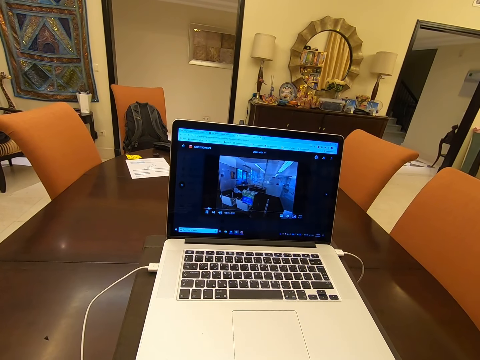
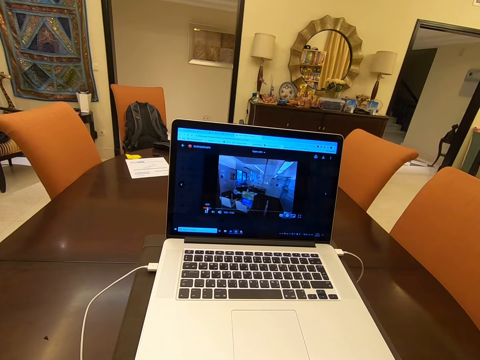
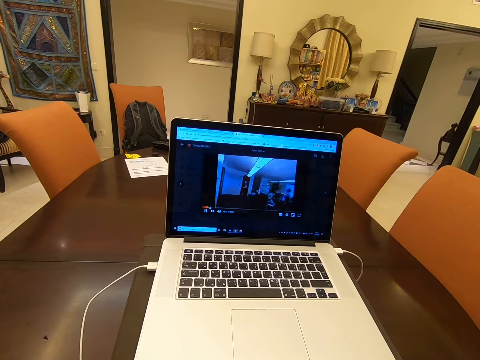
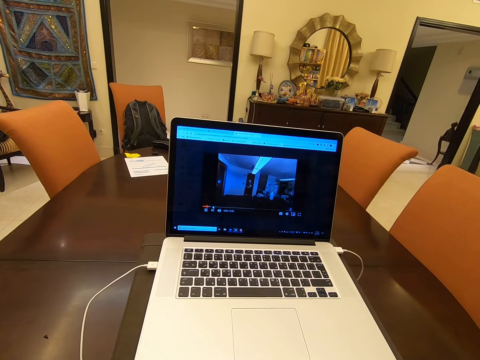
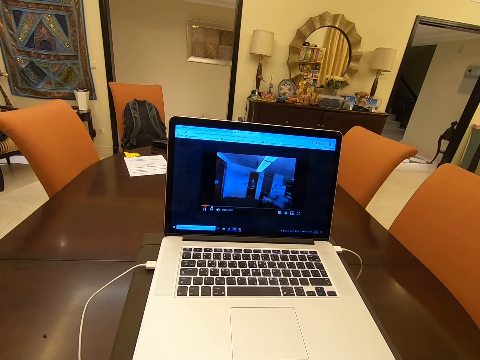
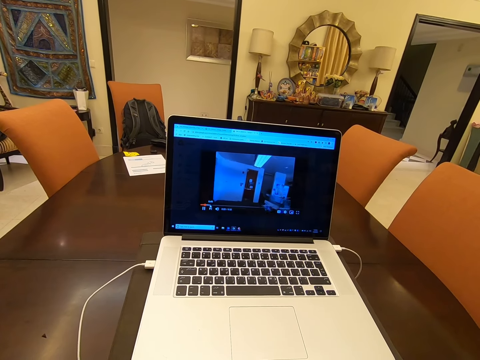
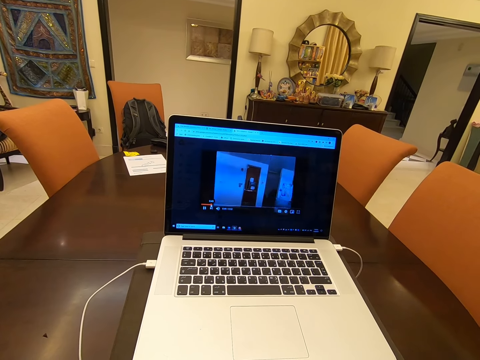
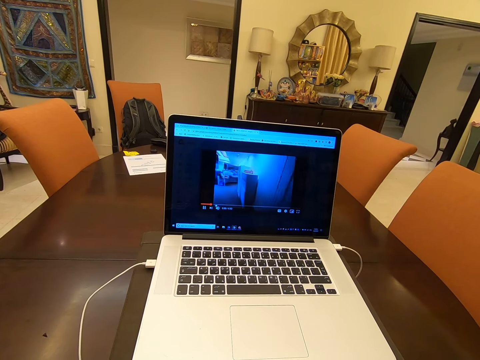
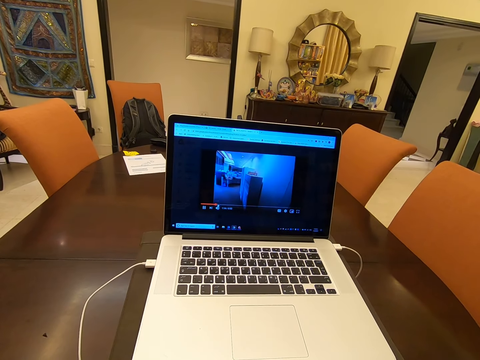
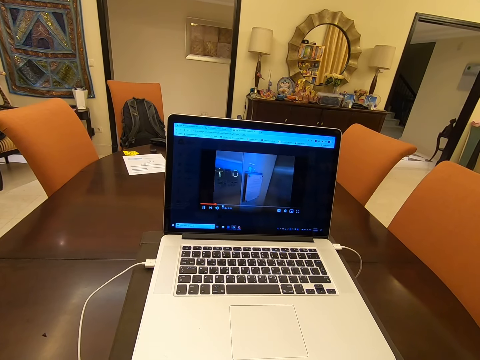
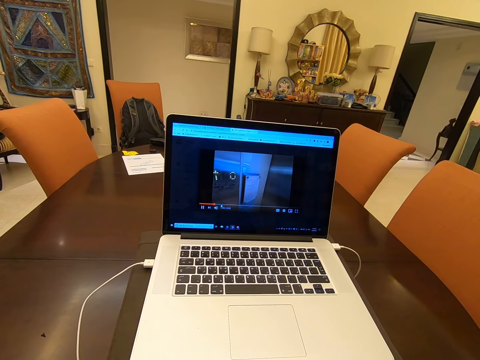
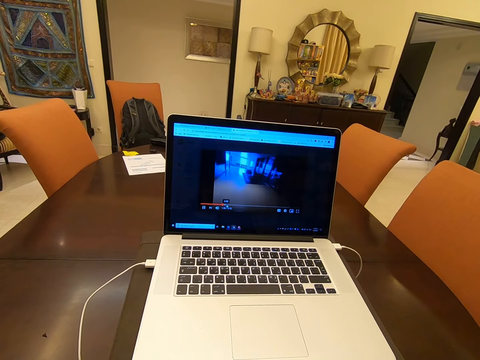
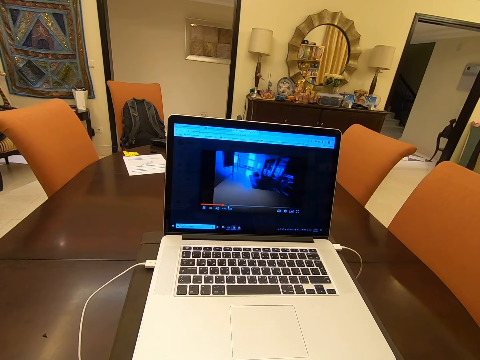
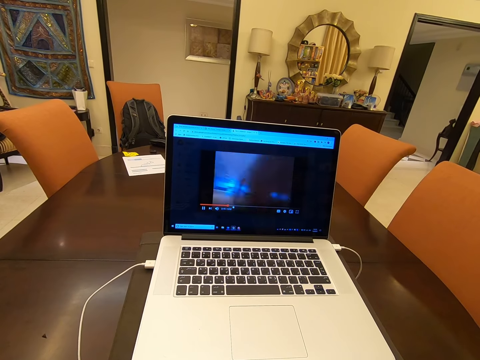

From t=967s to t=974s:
The camera wearer watches a video on the laptop.

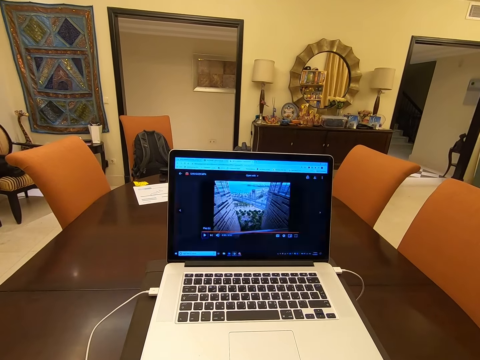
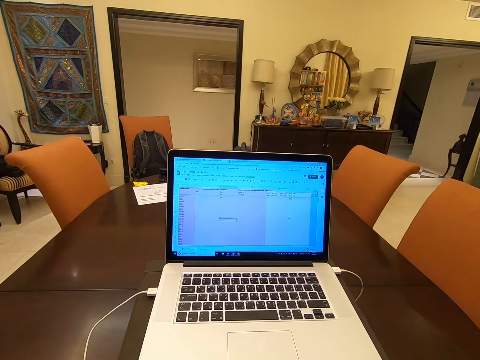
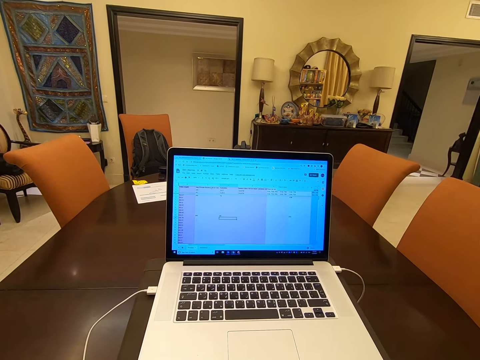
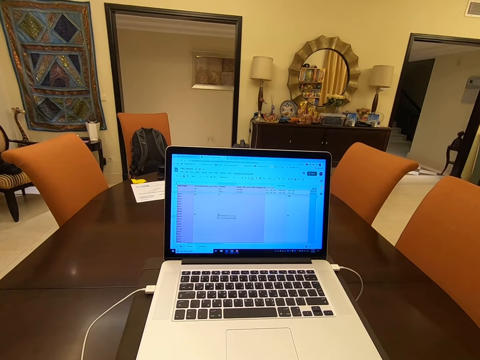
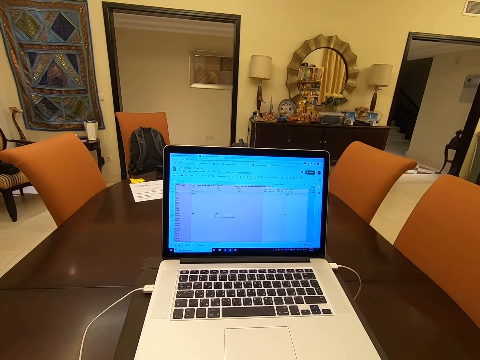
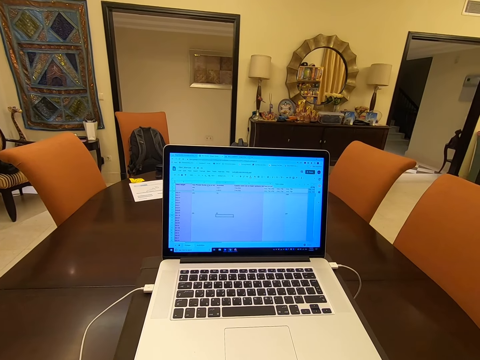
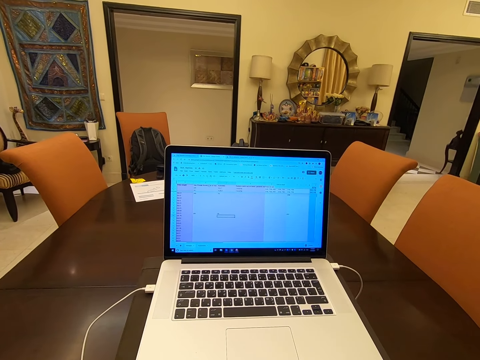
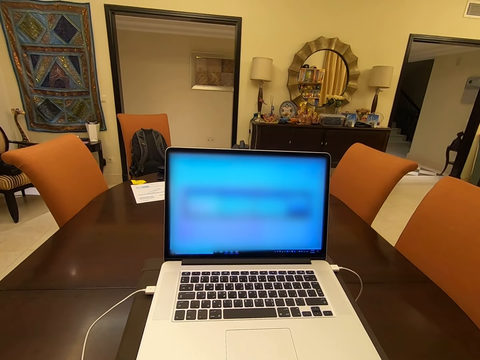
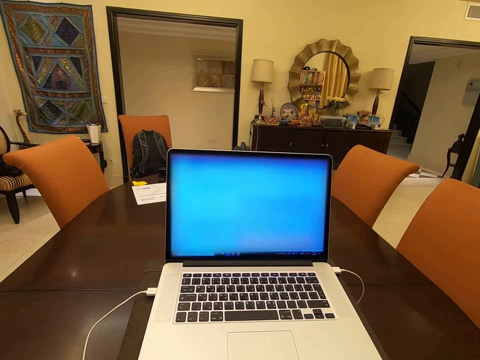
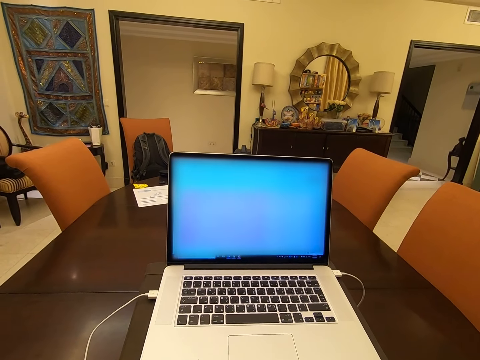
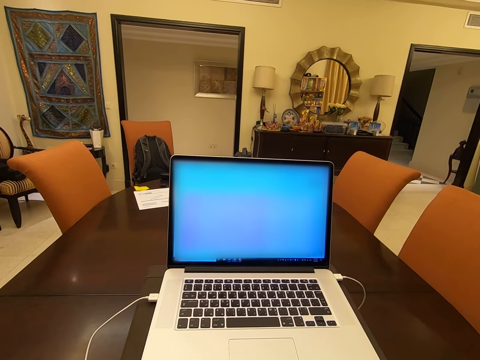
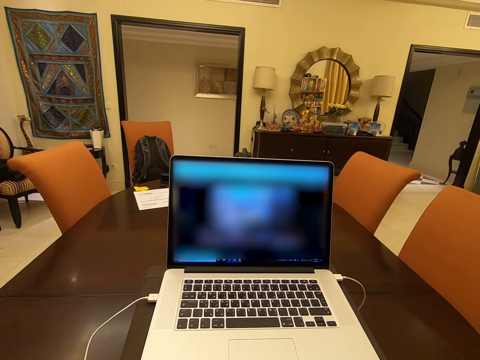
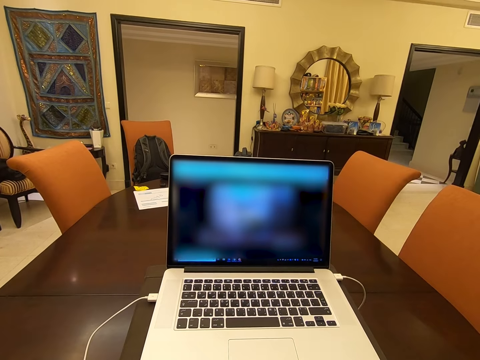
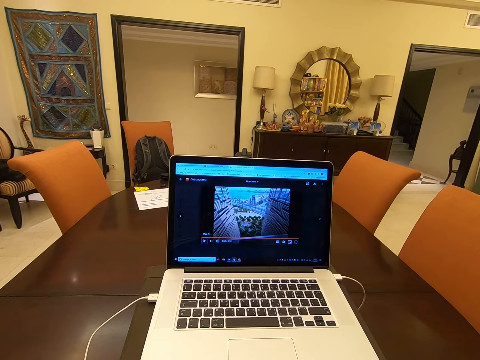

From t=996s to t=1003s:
The camera wearer operates the laptop.

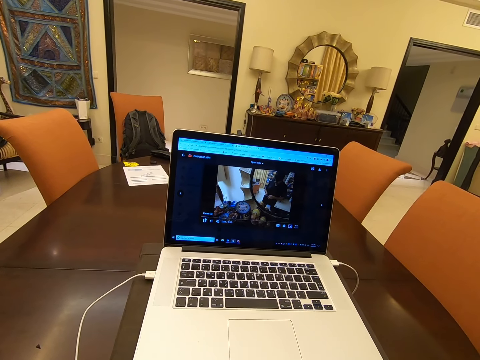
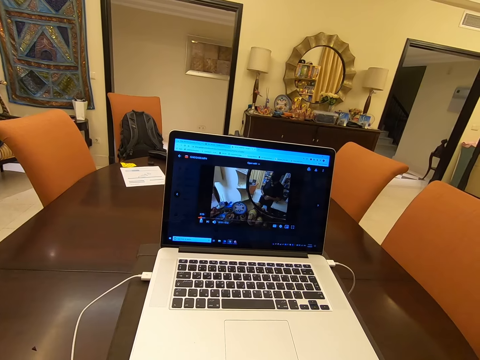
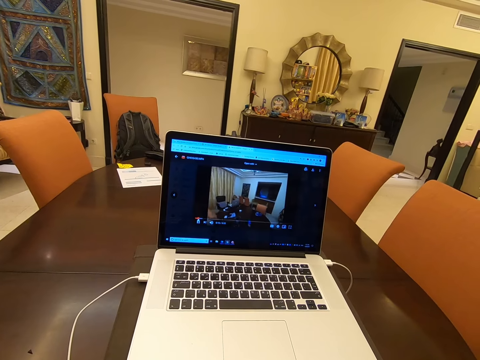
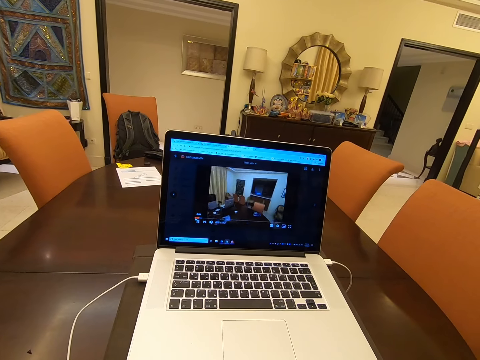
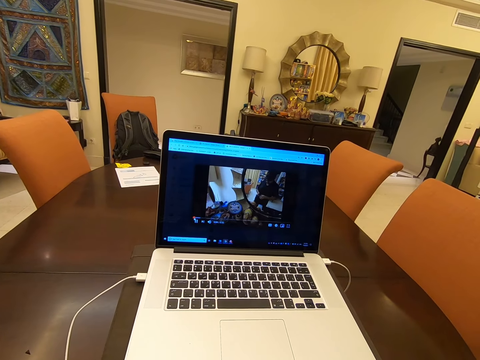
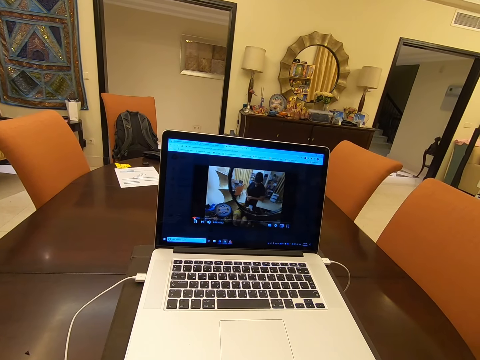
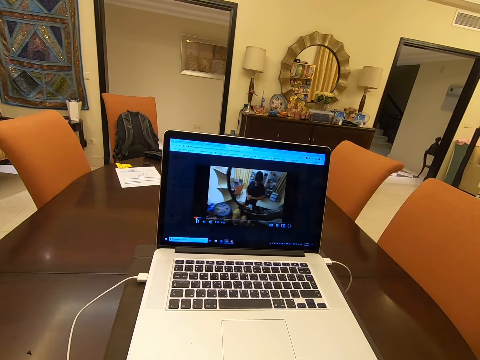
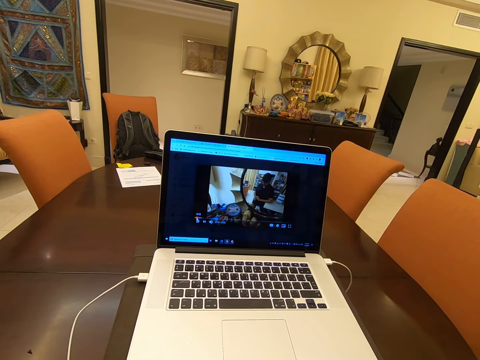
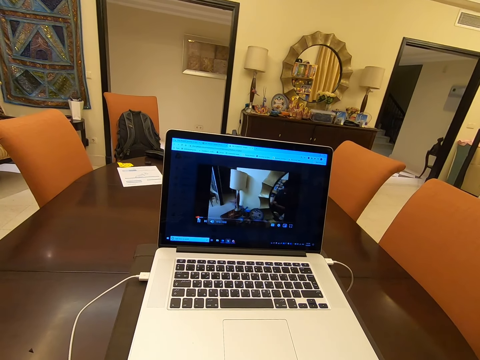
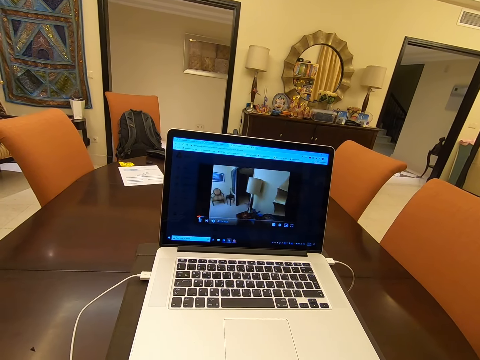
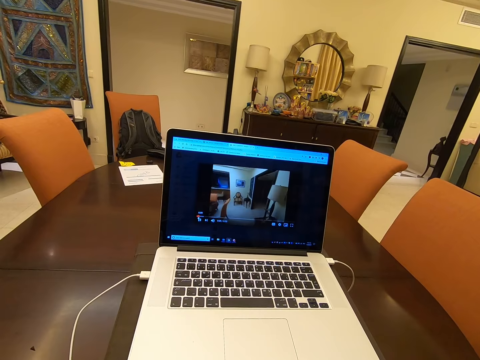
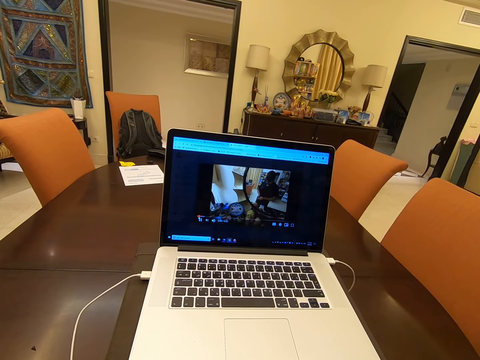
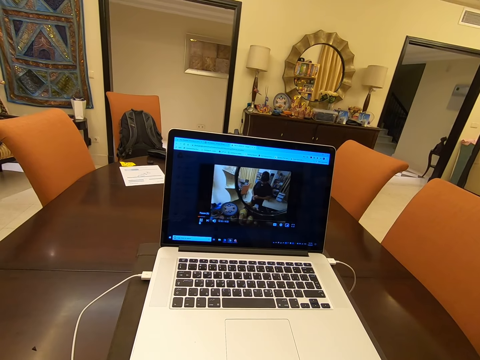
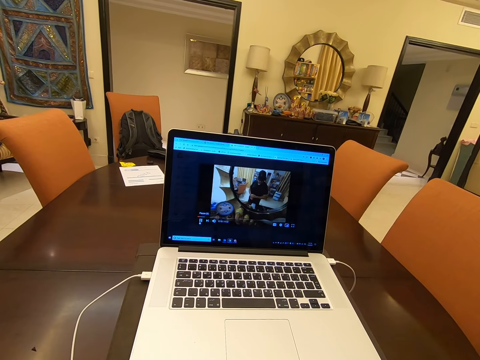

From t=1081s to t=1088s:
The camera wearer watches a video on the laptop.

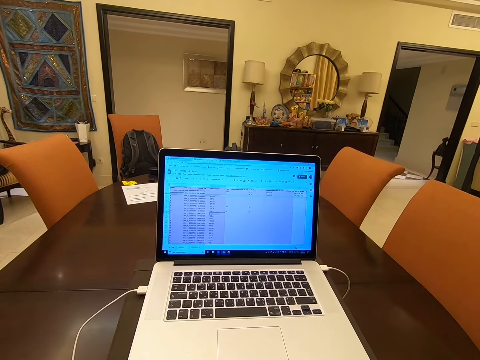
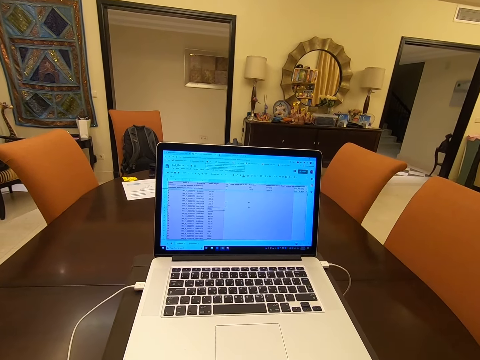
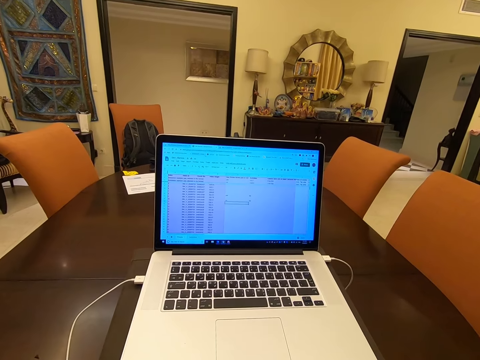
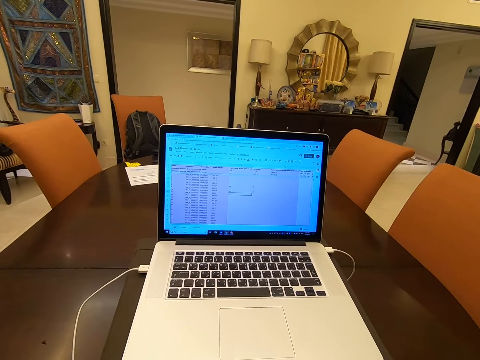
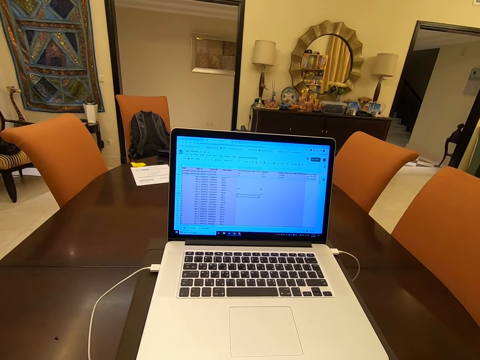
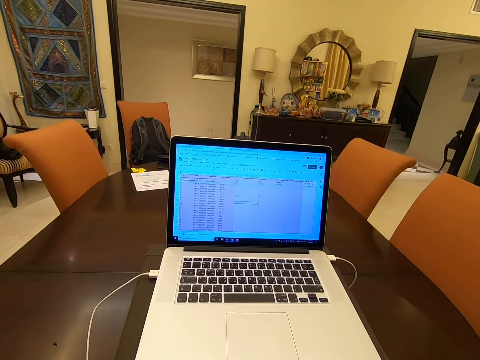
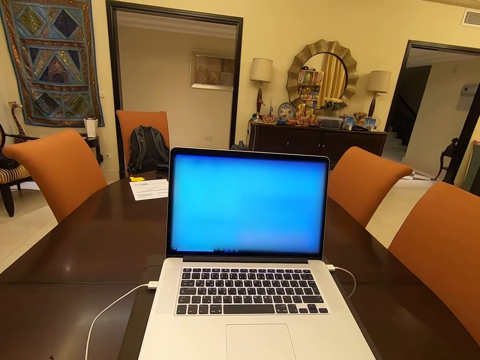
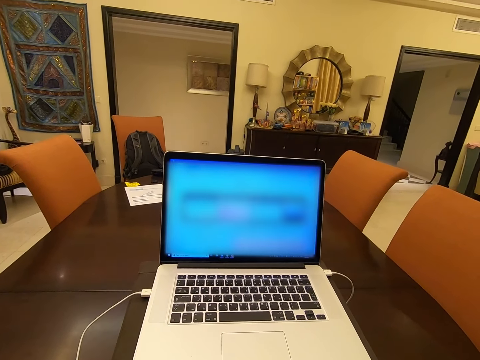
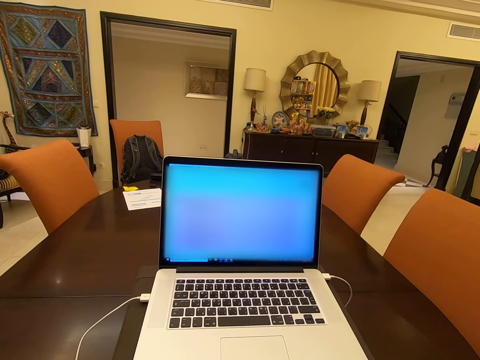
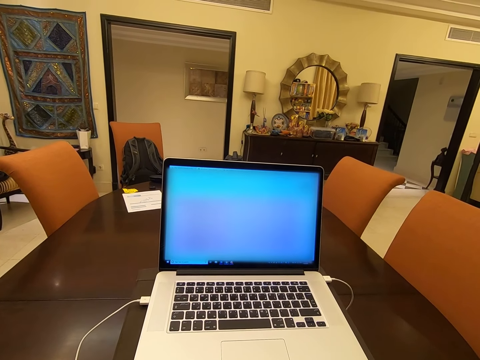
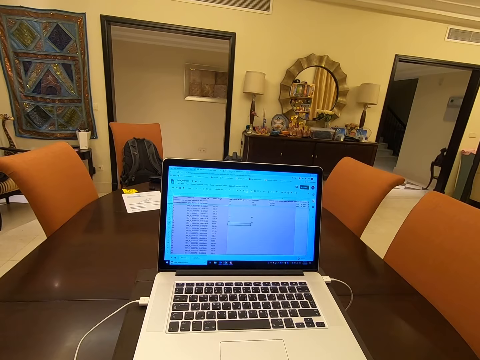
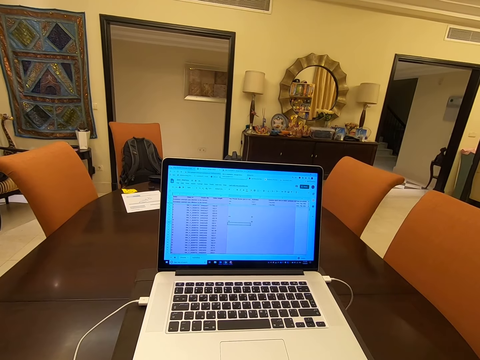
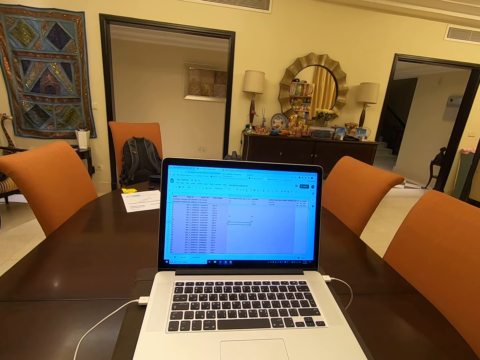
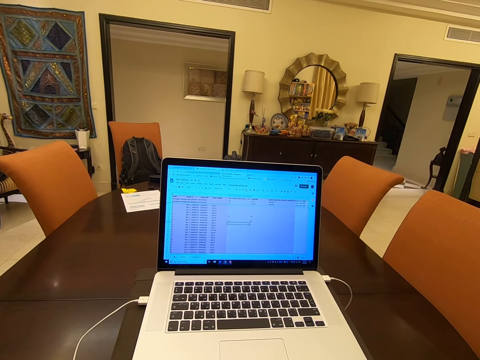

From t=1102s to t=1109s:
The camera wearer operates the laptop.
